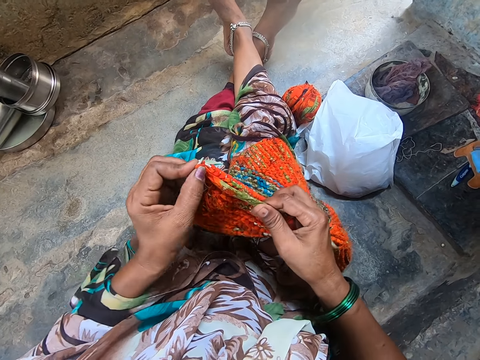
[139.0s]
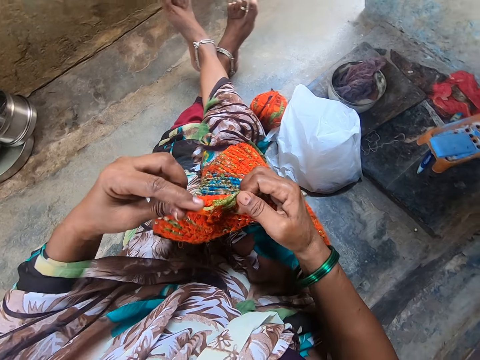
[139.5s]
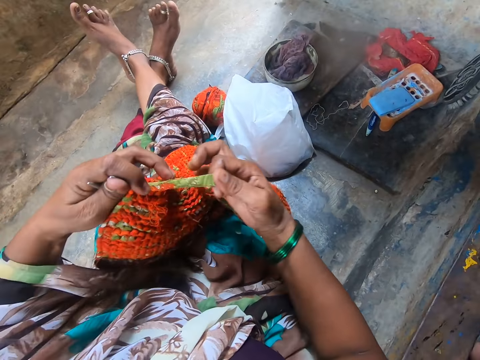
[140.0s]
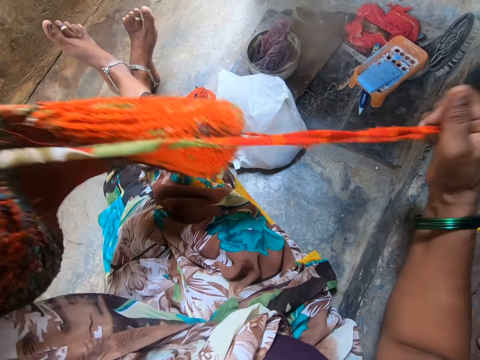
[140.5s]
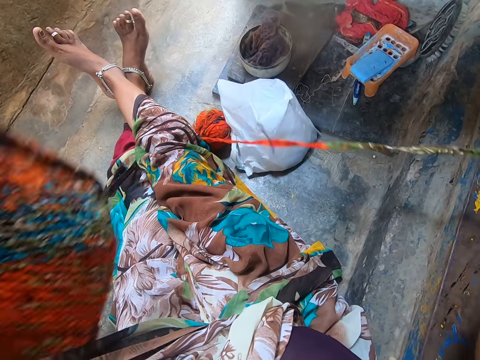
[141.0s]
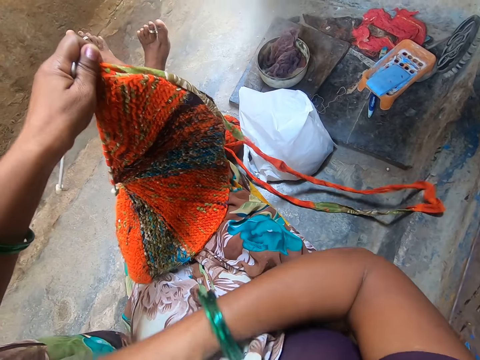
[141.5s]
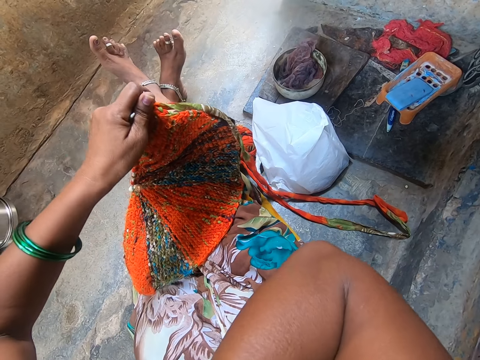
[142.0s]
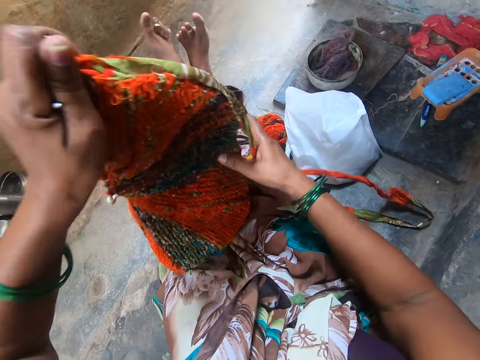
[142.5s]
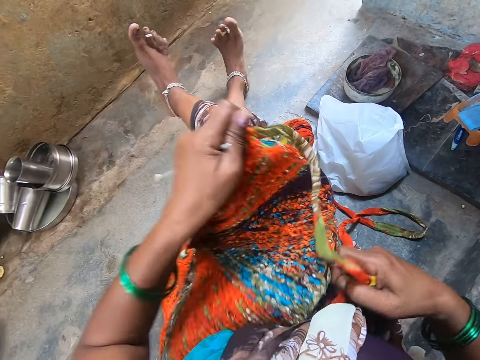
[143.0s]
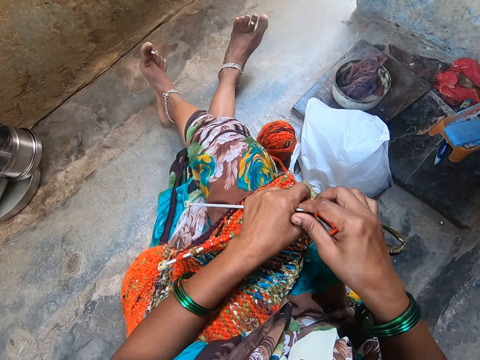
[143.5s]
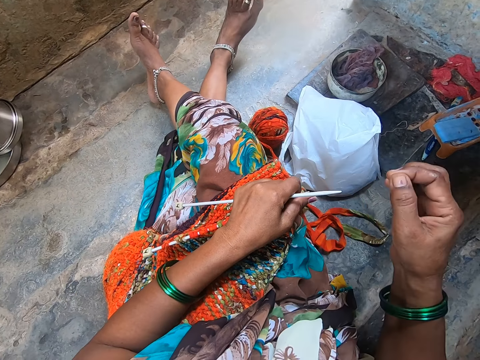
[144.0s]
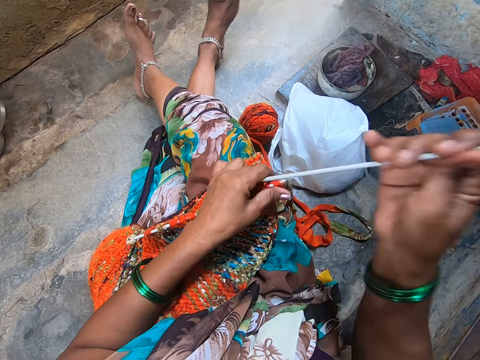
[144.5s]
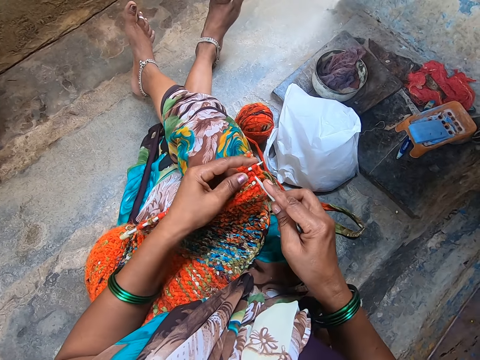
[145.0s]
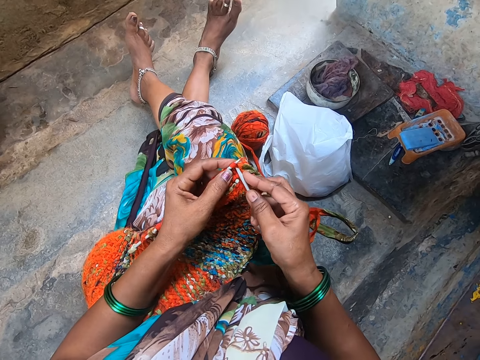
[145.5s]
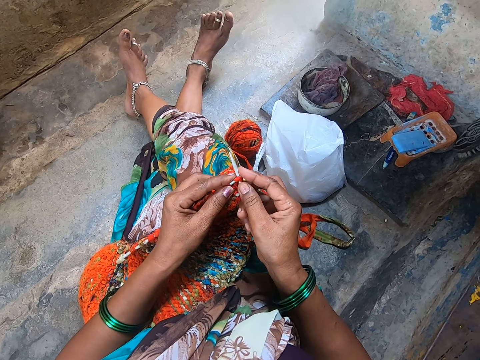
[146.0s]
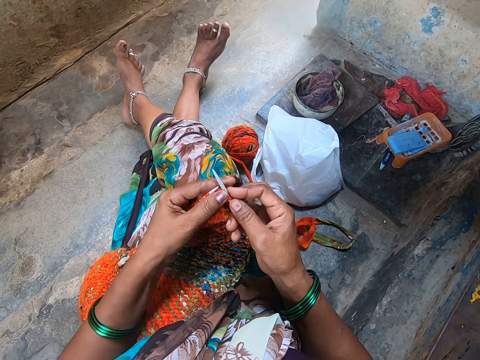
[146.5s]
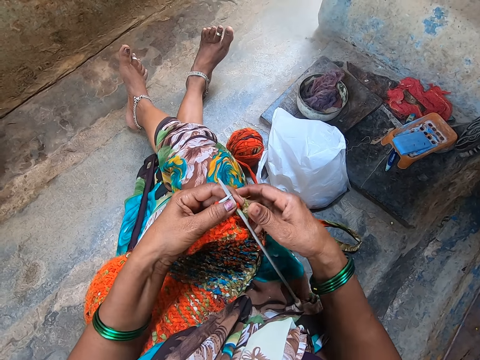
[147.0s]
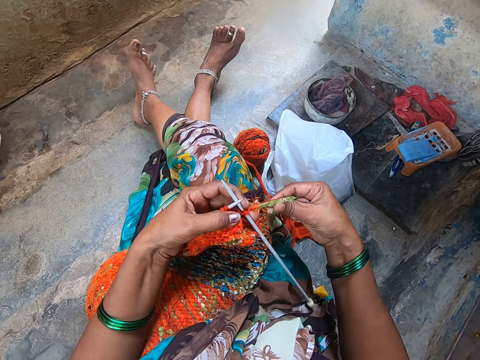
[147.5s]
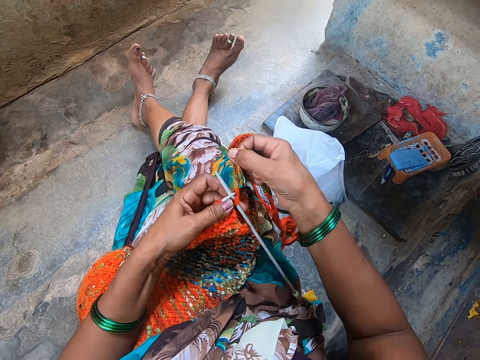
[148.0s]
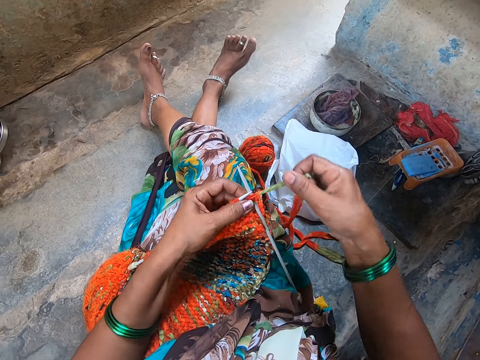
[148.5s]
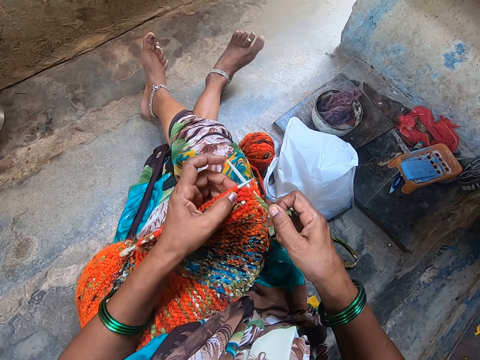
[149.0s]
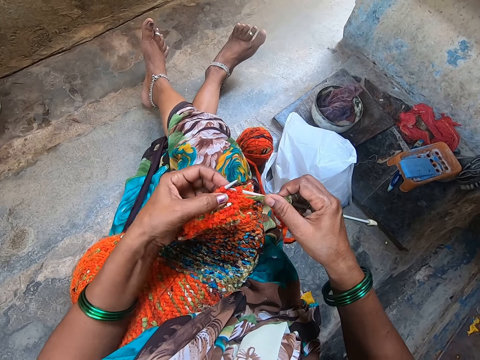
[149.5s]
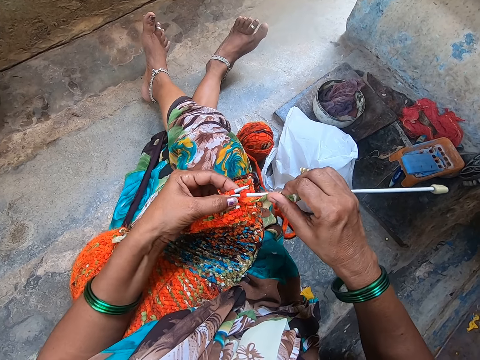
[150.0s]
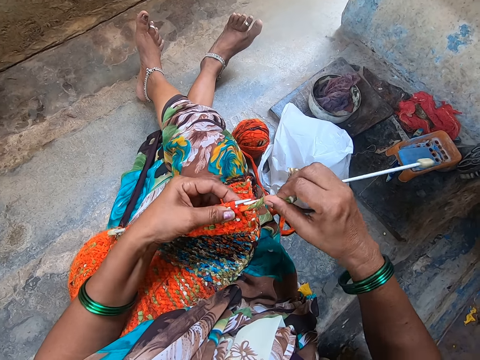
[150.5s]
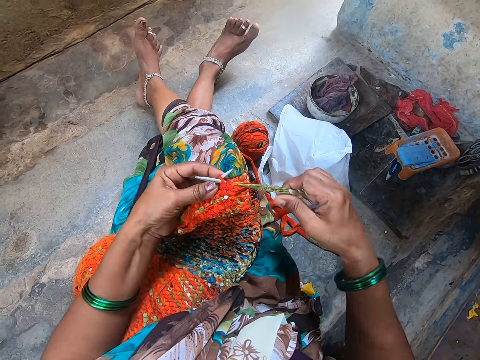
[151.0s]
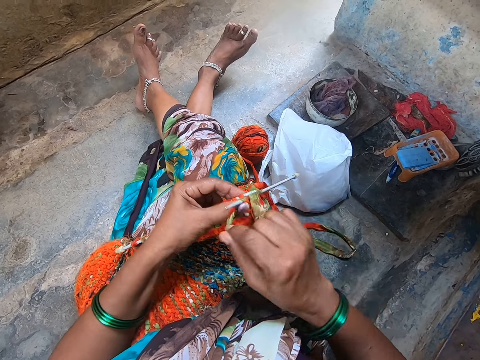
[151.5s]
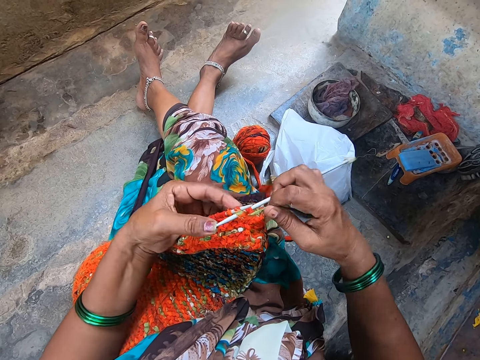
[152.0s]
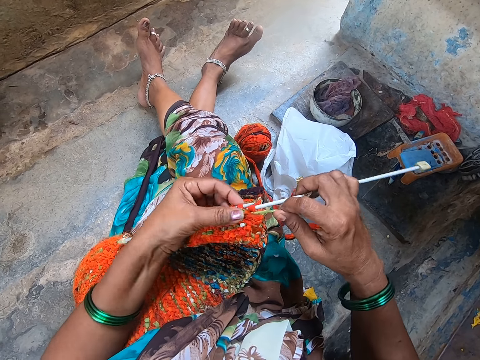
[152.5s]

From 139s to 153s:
The camera wearer holds the knit fabric and the knitting needles in her left hand. She pulls yarn from the bundle of yarn on the floor with her right hand. She adjusts her neck scarf with her right hand. She places the knit fabric on her lap with both her hands. She knits the fabric with yarn and the knitting needles. She interacts with a man. She knits the fabric with yarn and the knitting needles again.

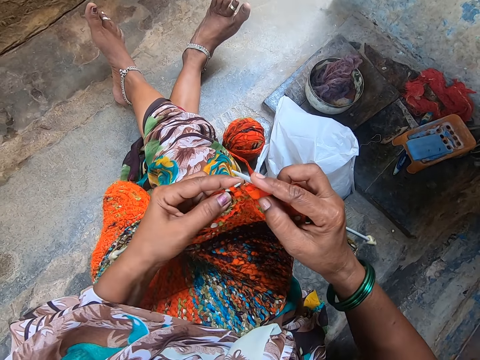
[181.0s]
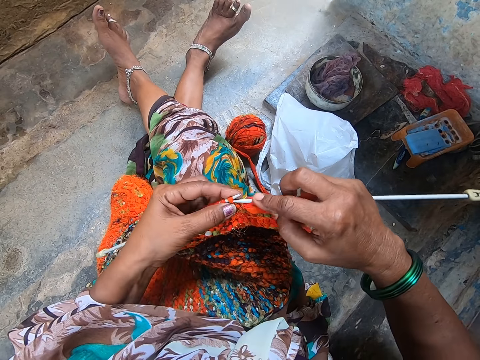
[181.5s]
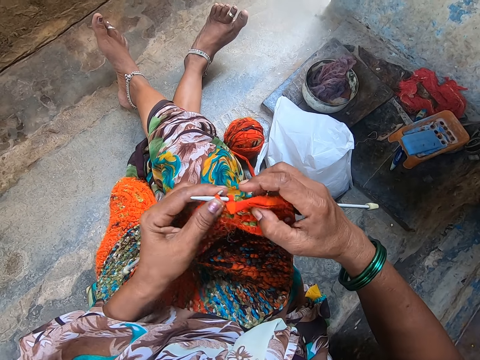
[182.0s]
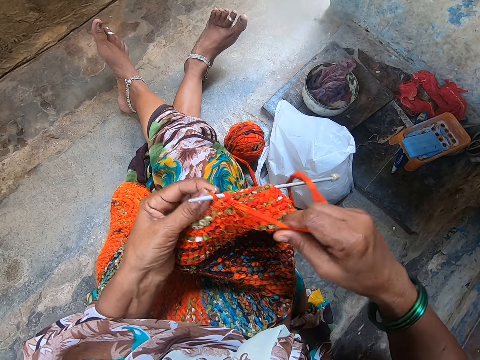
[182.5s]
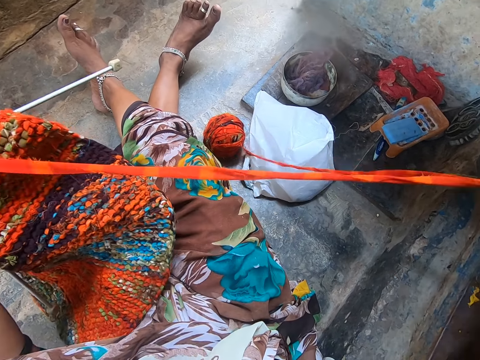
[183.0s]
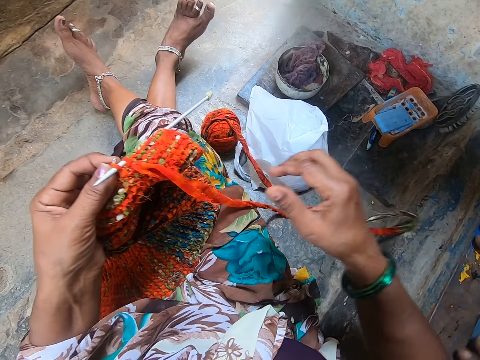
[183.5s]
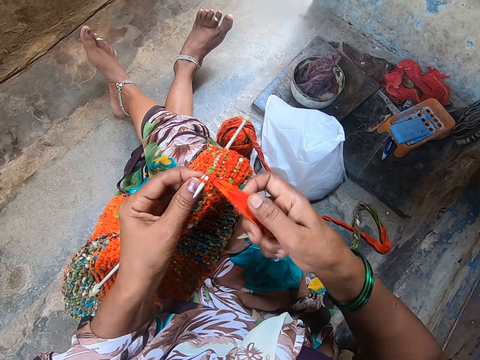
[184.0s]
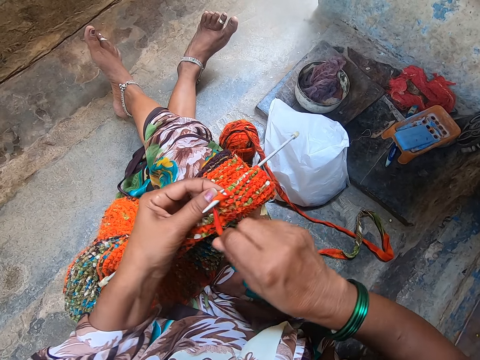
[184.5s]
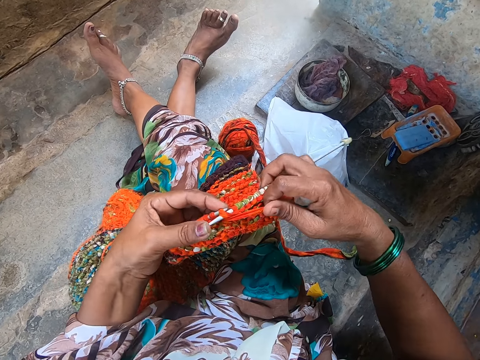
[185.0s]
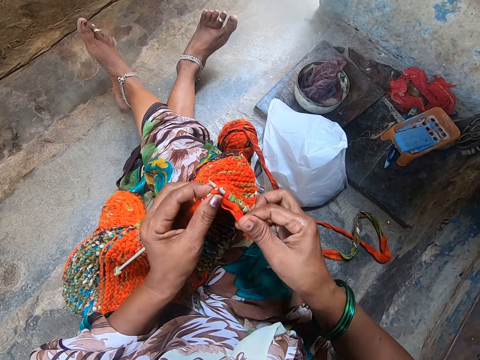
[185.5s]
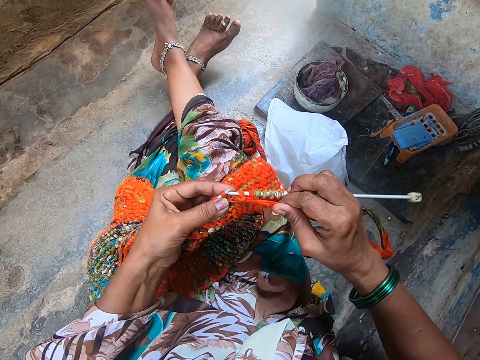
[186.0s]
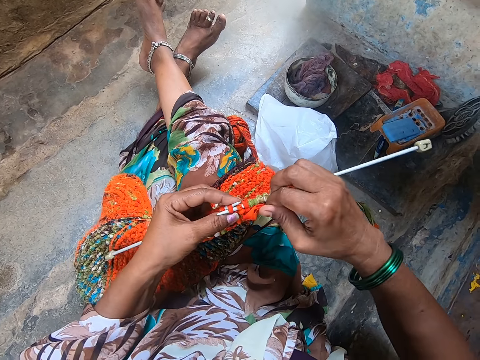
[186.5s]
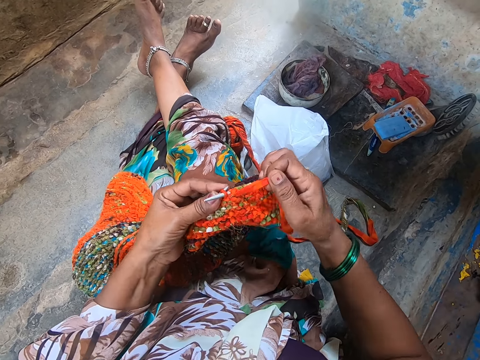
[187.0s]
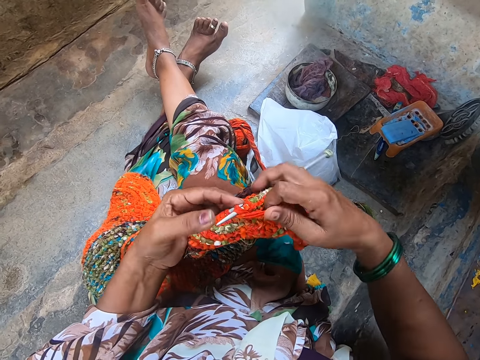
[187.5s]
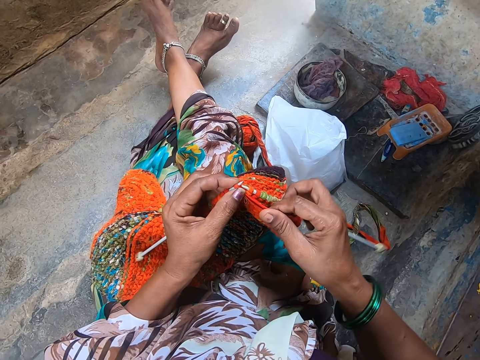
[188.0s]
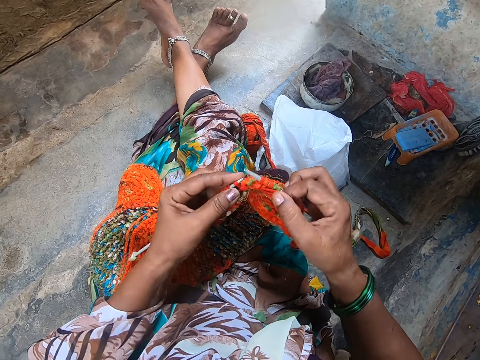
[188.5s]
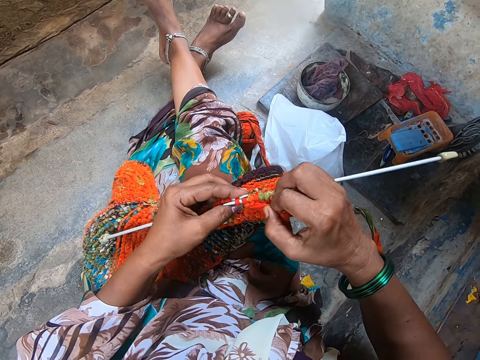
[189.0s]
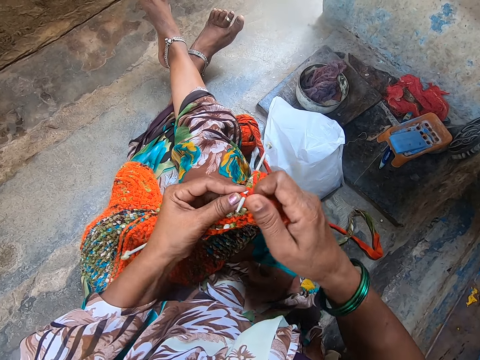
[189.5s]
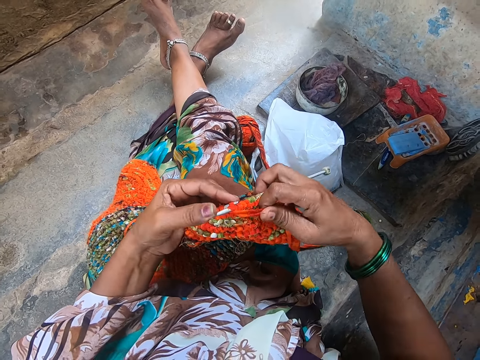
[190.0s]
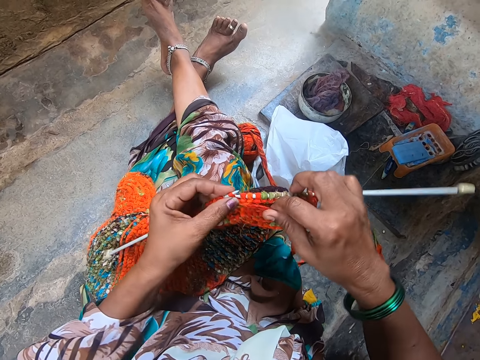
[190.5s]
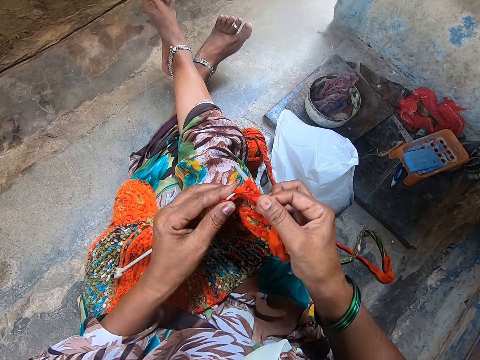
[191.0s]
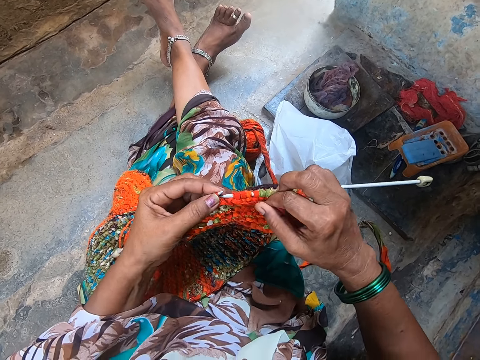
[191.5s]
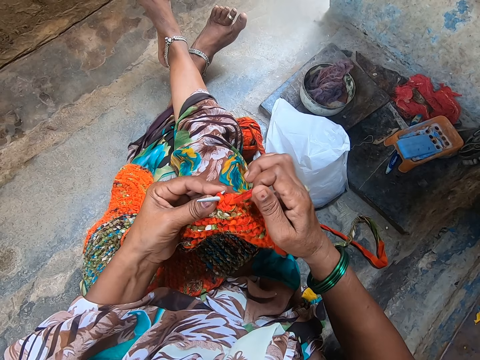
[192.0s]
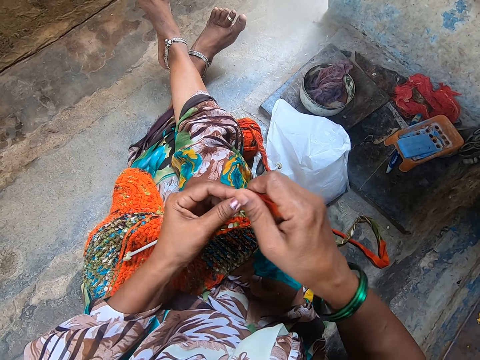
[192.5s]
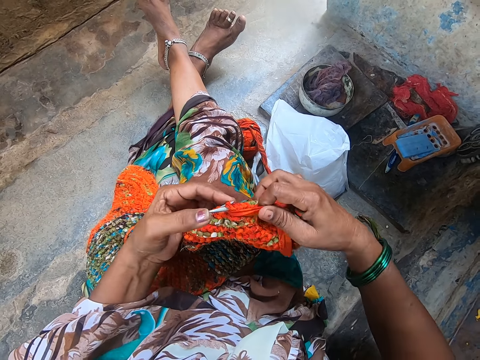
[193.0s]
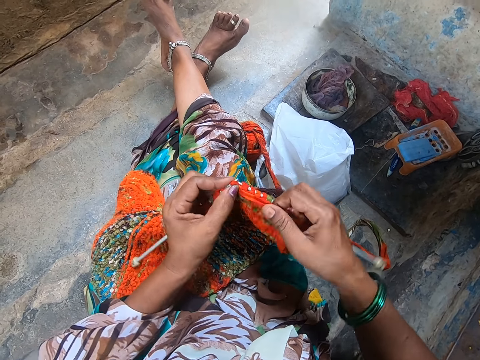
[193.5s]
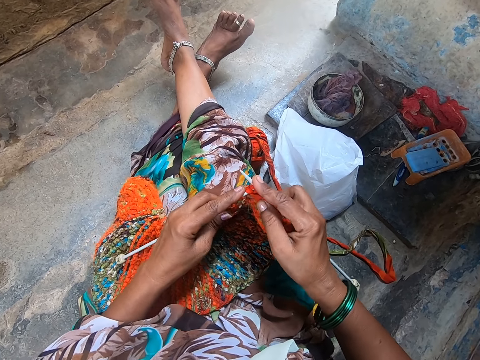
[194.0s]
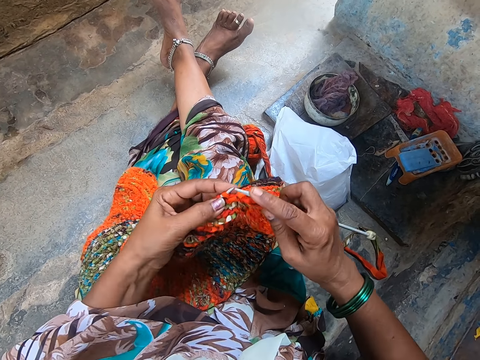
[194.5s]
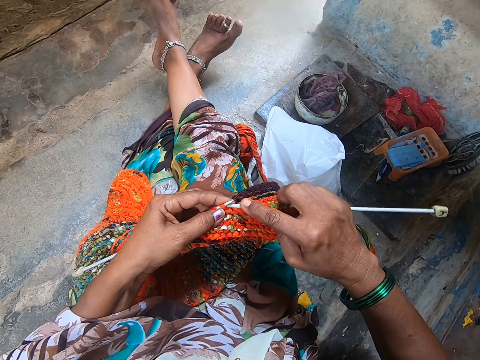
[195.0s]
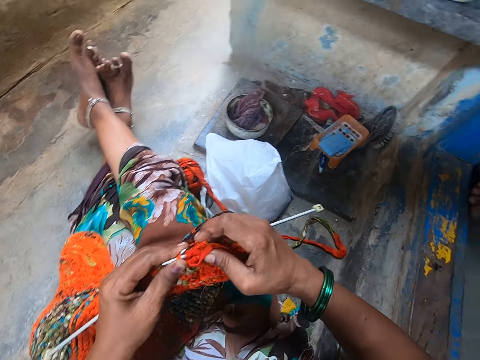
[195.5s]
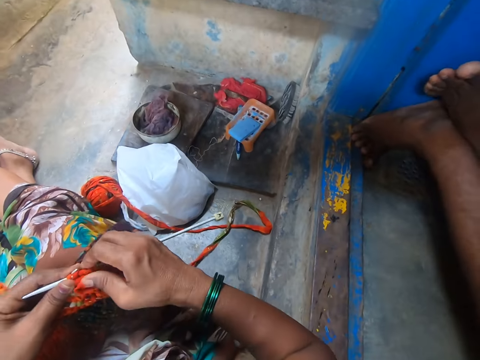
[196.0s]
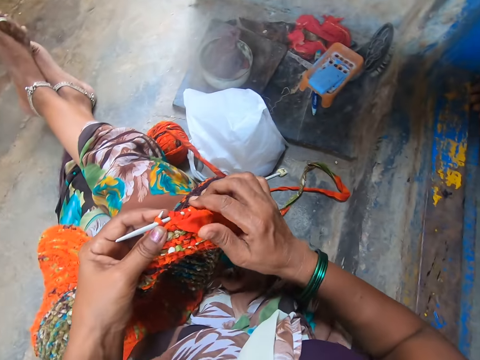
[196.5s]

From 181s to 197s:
The camera wearer holds the knit fabric and the knitting needles in her left hand. She pulls yarn from the bundle of yarn on the floor with her right hand. She knits the fabric with yarn and the knitting needles. She interacts with a man. She knits the fabric with yarn and the knitting needles again.
